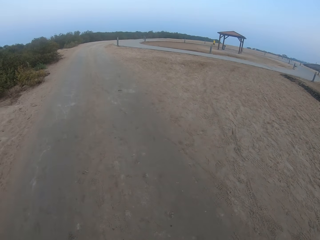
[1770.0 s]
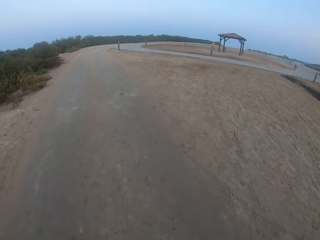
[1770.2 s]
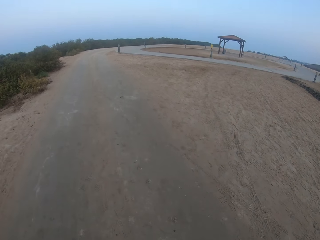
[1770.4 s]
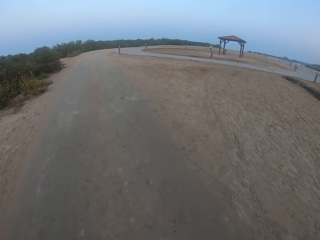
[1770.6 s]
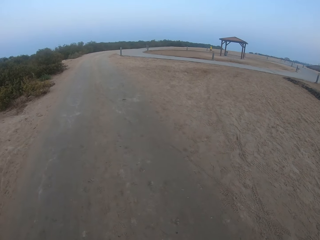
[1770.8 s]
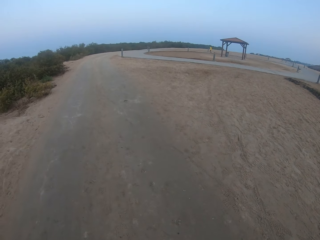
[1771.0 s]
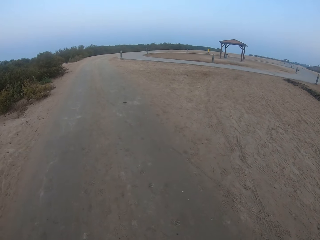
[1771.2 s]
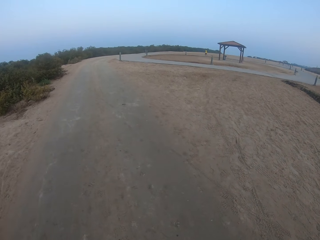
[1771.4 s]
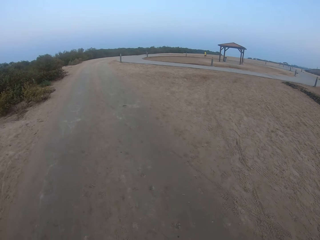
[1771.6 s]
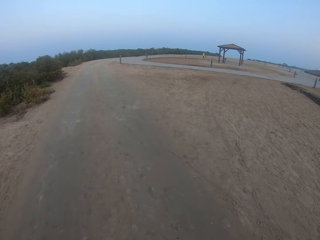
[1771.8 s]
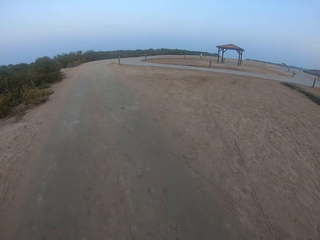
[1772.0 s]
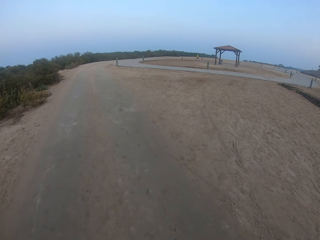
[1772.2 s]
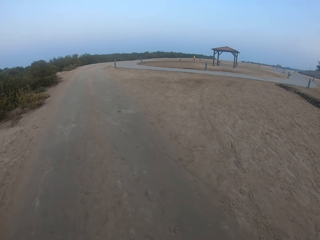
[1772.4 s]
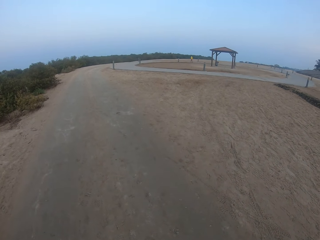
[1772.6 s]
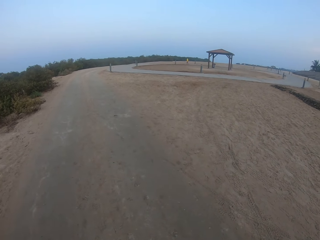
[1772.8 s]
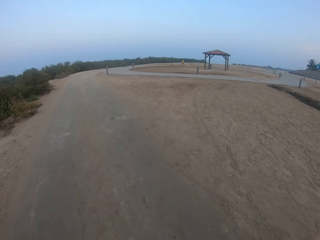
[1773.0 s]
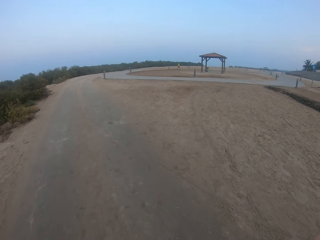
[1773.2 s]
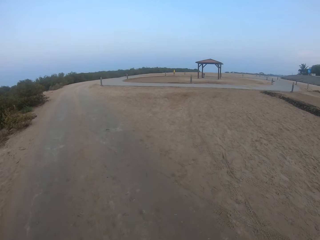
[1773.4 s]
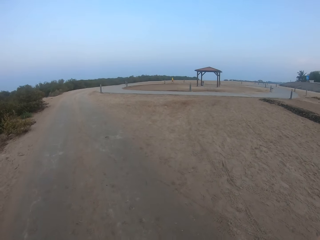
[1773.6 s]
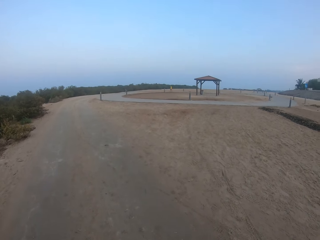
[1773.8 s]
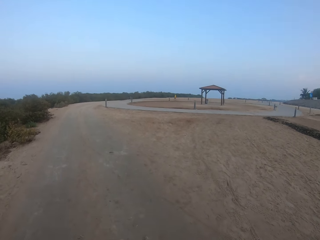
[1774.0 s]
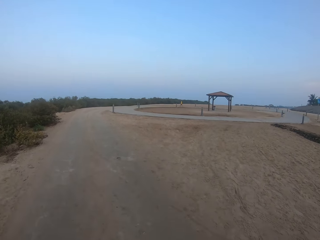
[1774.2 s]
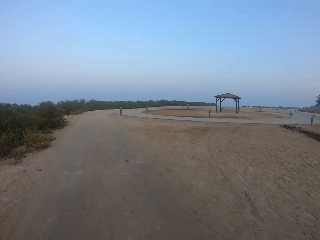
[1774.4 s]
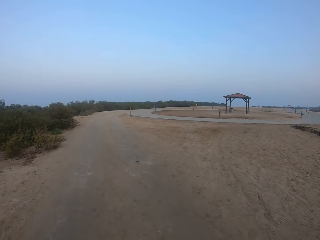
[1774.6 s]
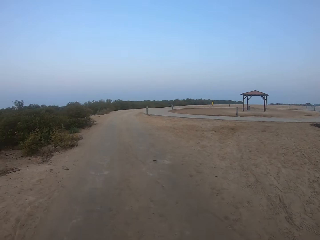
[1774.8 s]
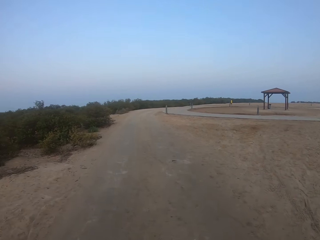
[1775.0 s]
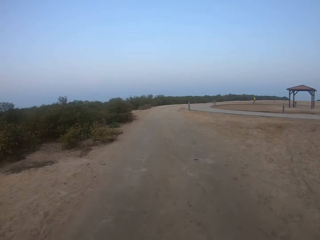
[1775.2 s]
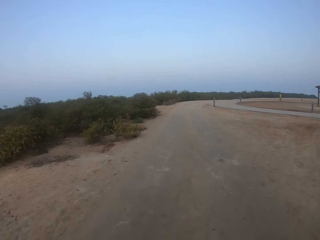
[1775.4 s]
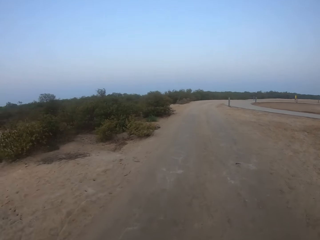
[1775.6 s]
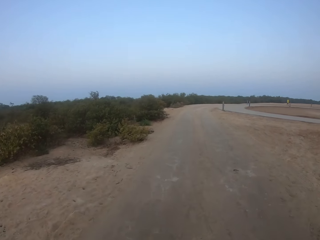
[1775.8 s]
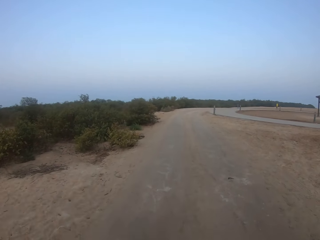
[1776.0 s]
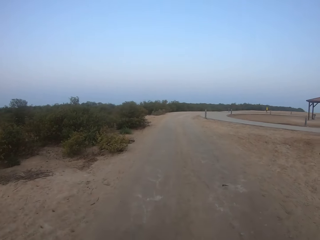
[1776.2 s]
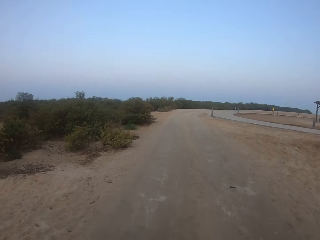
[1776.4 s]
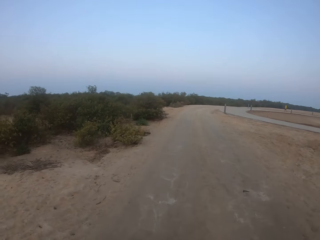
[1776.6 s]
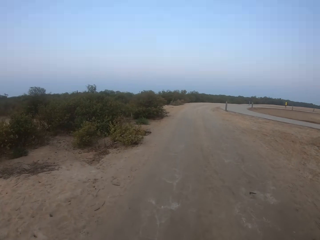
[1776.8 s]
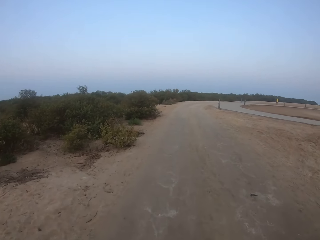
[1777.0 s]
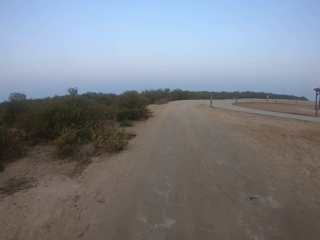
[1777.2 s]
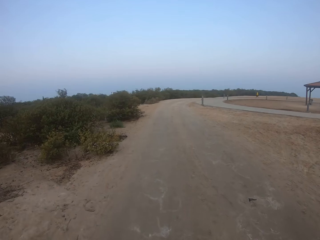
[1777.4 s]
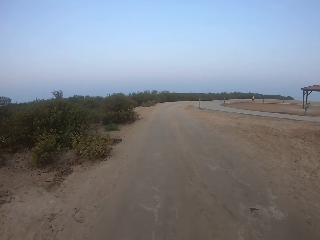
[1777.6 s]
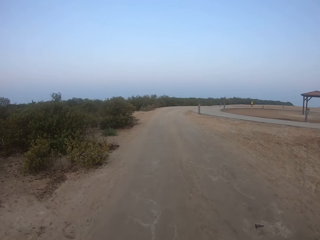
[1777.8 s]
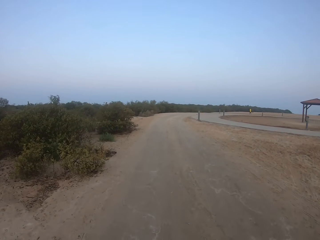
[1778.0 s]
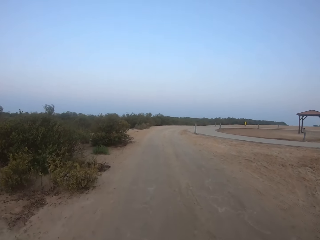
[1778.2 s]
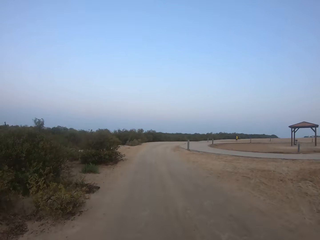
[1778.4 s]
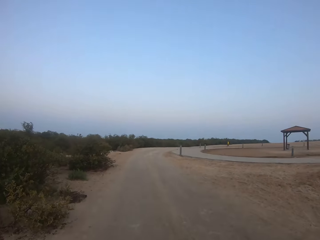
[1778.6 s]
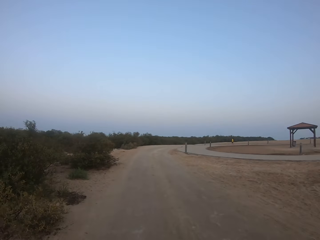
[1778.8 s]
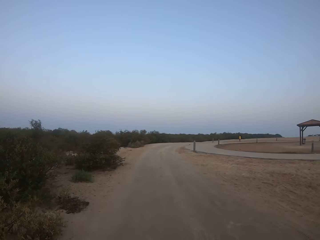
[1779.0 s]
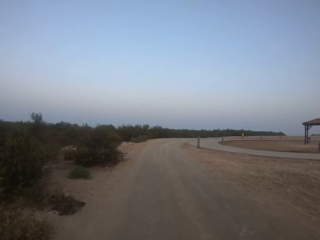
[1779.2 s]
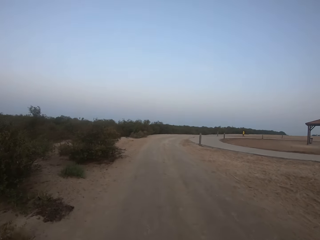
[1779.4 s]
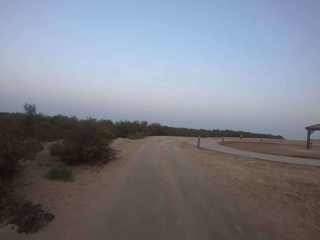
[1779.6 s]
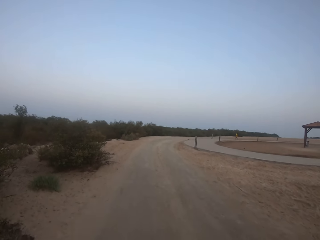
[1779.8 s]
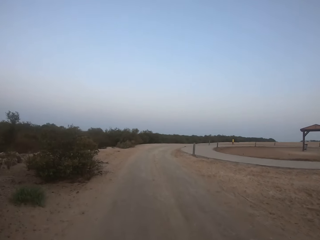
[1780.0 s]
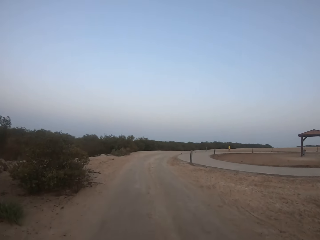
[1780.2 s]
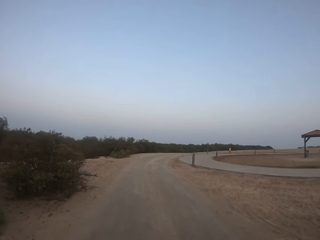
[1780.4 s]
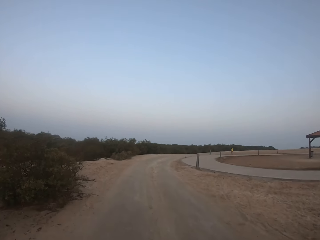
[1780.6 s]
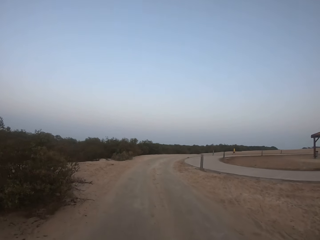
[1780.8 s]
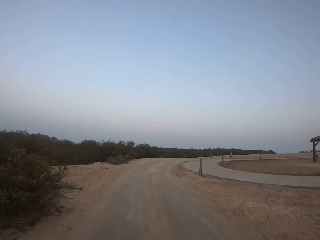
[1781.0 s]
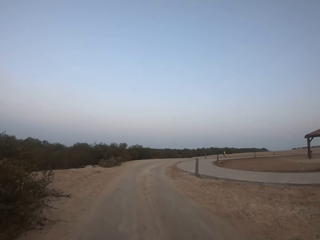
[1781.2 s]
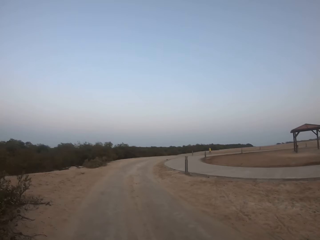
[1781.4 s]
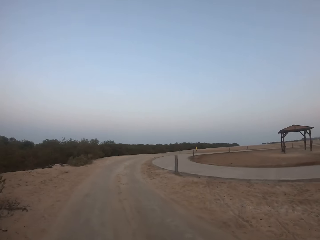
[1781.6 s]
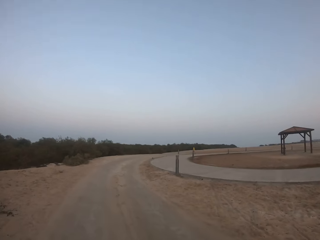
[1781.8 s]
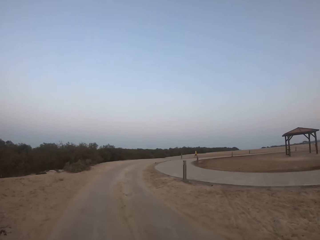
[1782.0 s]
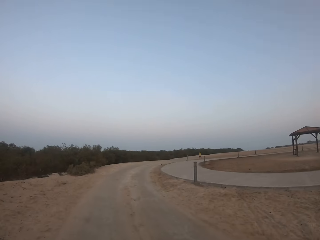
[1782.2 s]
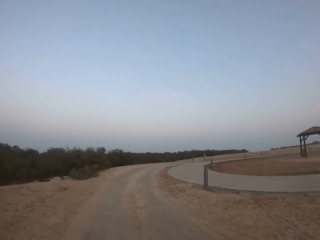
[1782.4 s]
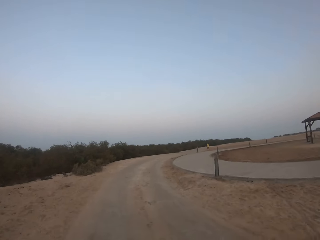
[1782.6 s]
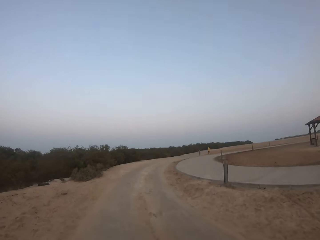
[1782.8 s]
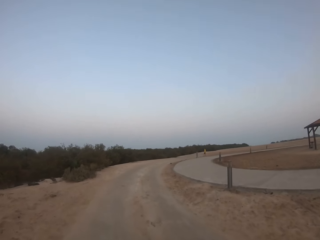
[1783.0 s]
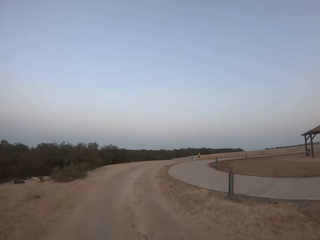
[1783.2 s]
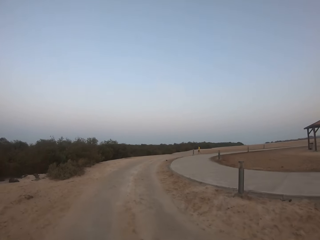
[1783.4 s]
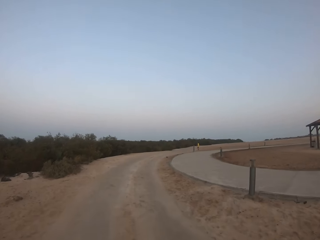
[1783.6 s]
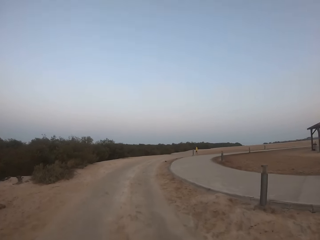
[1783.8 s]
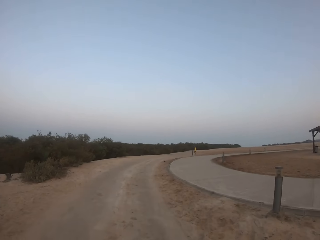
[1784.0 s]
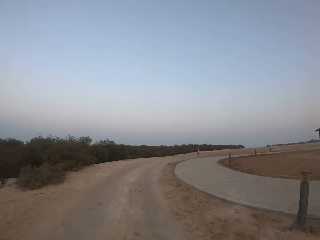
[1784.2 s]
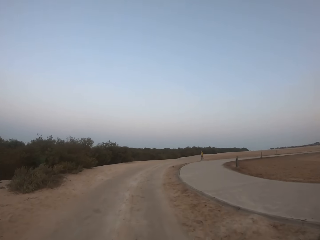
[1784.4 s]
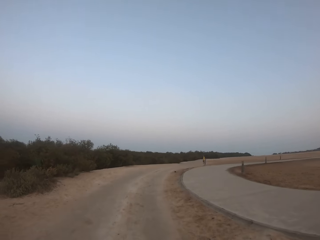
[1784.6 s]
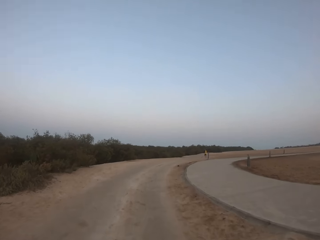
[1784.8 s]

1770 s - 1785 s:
The camera wearer walks around. They run on a murram road.

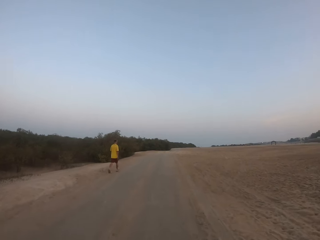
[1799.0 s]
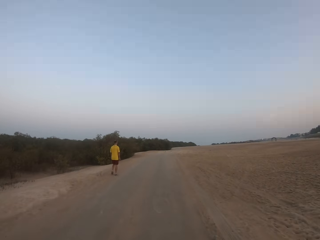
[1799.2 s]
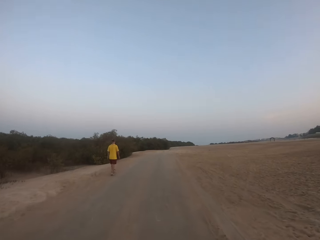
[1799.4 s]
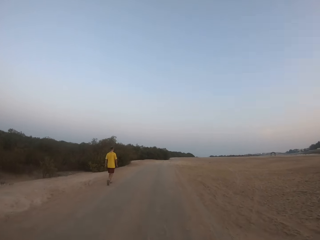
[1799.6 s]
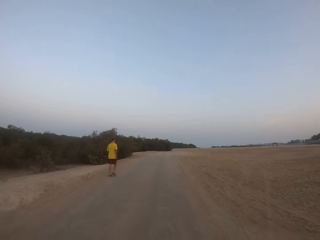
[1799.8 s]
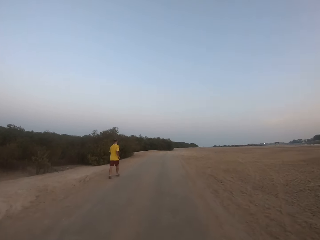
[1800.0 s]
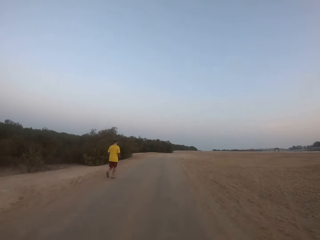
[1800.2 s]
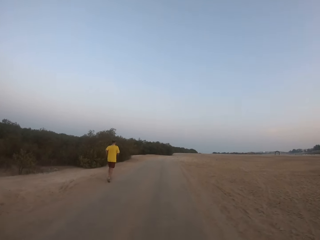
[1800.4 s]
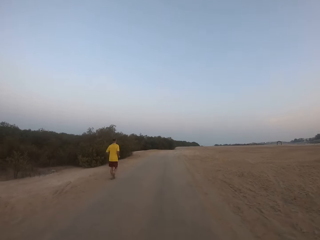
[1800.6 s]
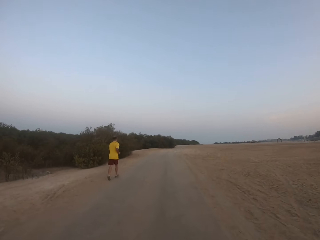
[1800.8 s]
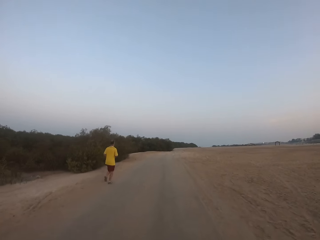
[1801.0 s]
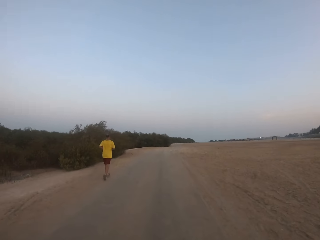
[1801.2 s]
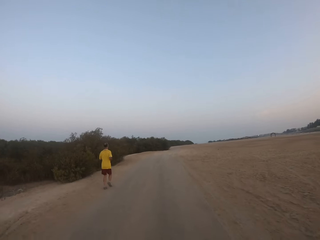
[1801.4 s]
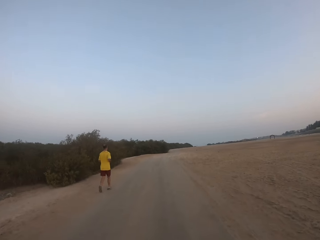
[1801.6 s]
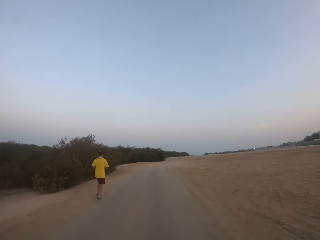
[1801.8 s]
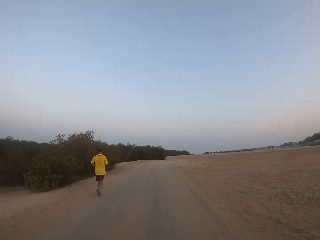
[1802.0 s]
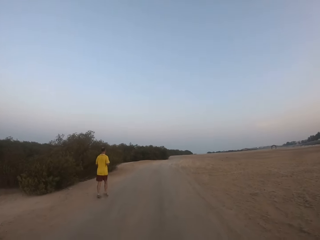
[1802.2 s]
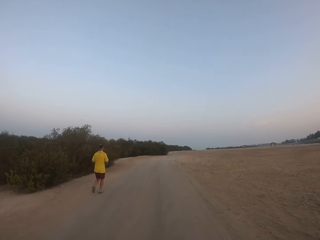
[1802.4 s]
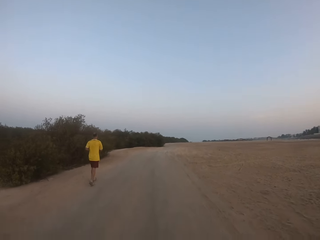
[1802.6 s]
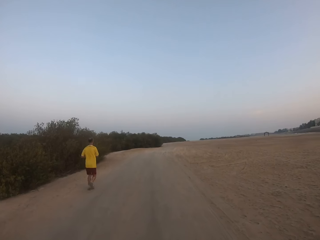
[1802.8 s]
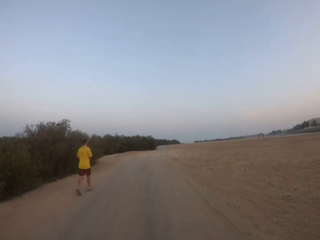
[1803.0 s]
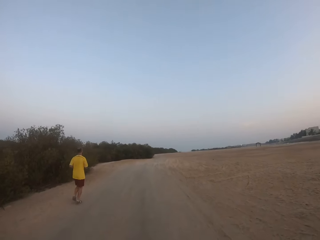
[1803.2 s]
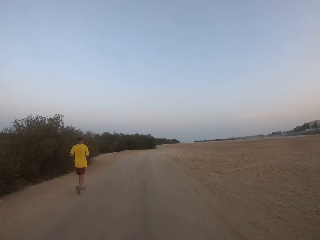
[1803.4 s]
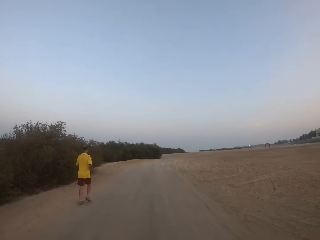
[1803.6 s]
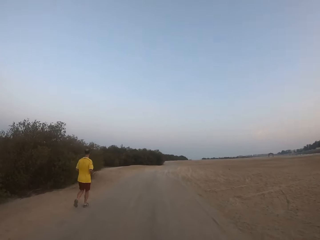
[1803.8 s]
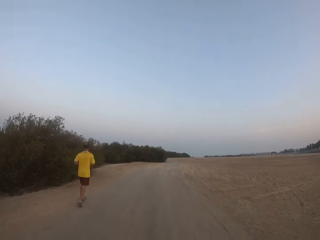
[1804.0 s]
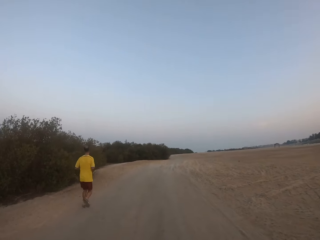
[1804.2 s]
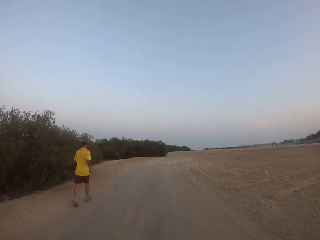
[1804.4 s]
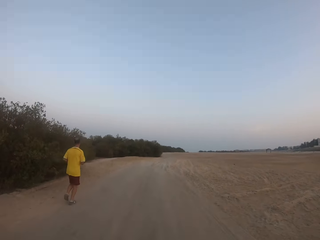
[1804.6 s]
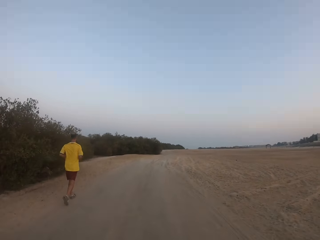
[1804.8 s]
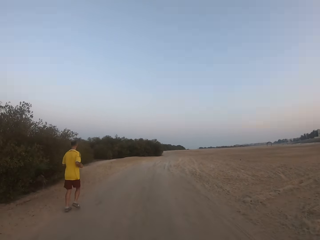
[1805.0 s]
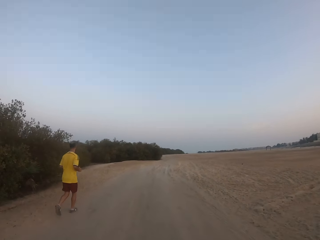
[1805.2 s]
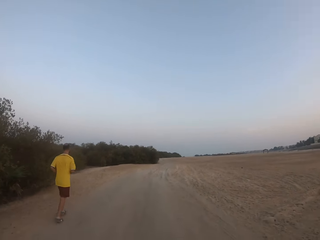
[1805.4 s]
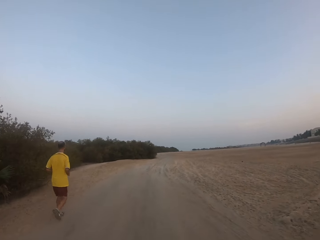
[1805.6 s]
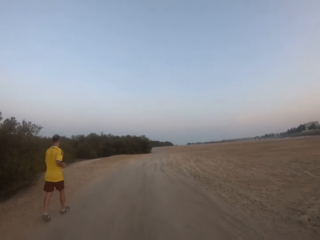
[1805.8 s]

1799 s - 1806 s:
A man runs on a murram road.
